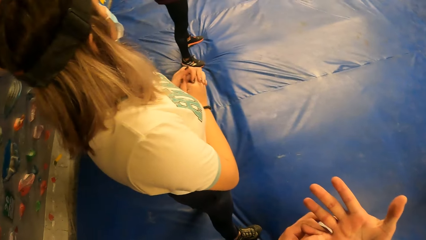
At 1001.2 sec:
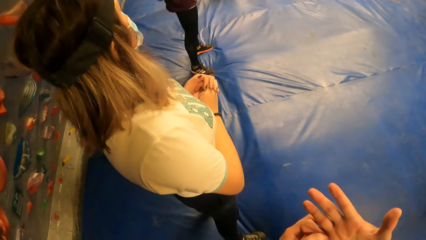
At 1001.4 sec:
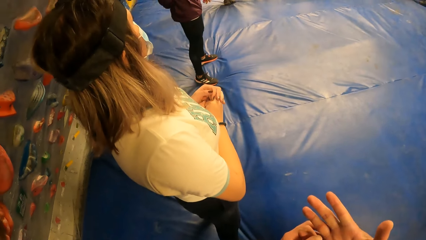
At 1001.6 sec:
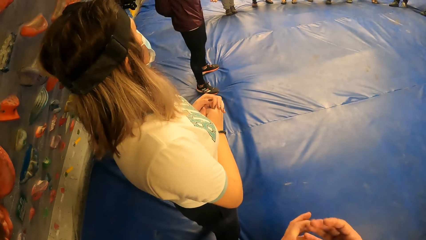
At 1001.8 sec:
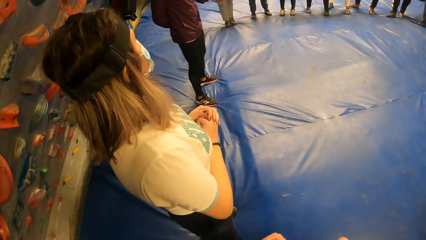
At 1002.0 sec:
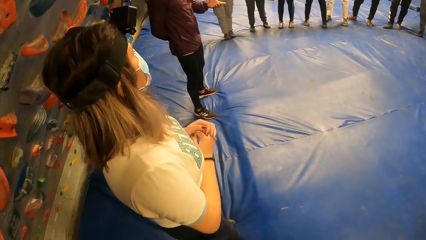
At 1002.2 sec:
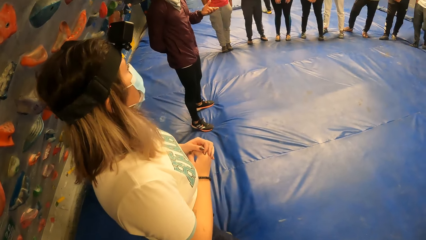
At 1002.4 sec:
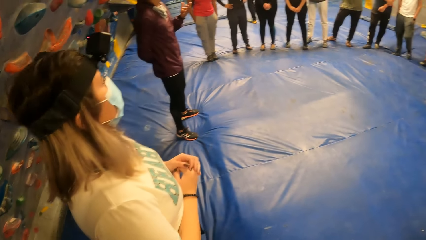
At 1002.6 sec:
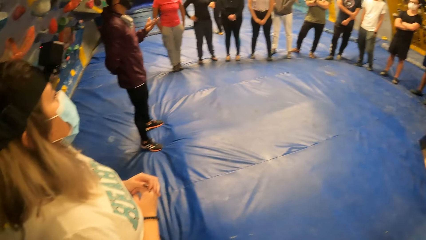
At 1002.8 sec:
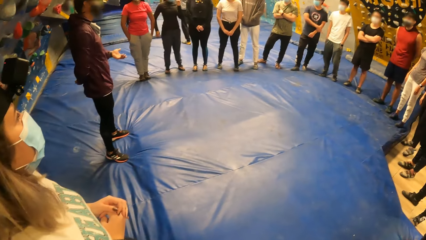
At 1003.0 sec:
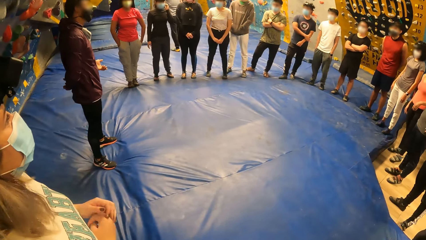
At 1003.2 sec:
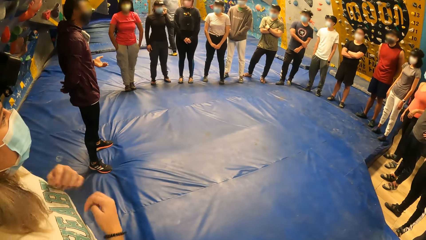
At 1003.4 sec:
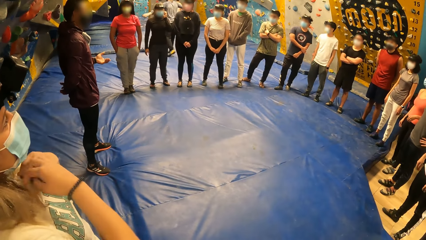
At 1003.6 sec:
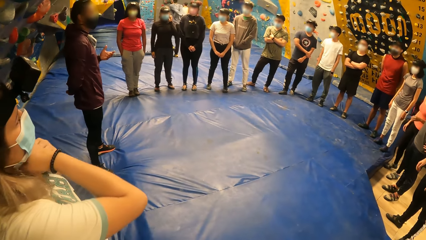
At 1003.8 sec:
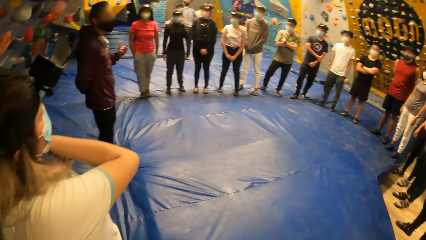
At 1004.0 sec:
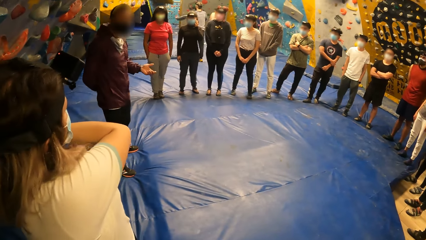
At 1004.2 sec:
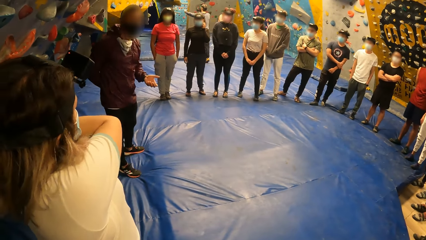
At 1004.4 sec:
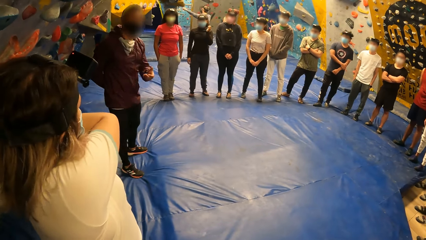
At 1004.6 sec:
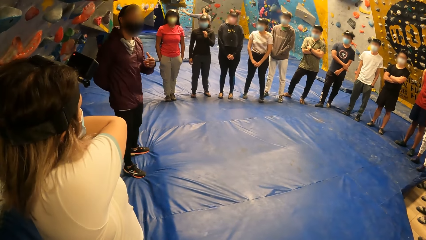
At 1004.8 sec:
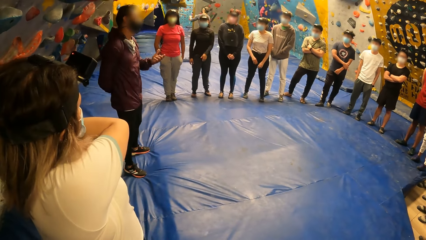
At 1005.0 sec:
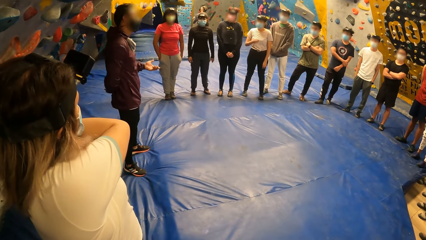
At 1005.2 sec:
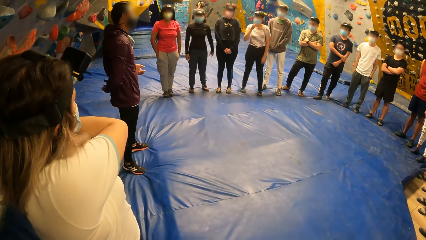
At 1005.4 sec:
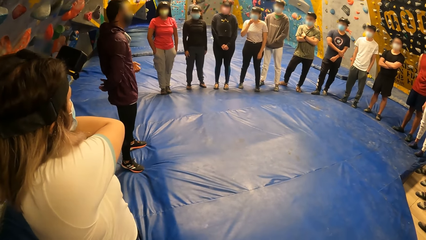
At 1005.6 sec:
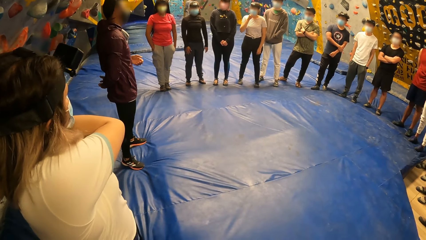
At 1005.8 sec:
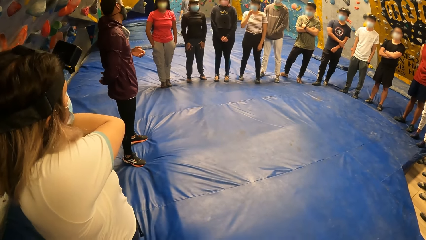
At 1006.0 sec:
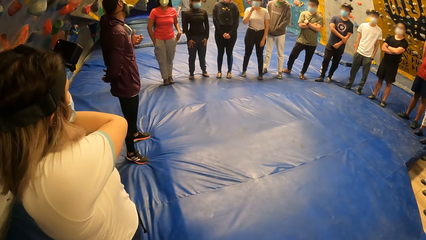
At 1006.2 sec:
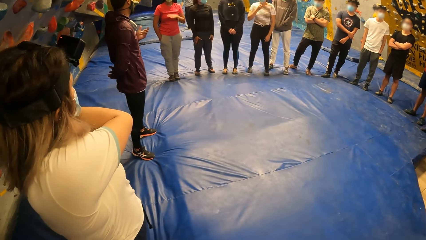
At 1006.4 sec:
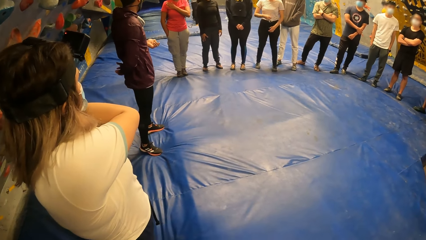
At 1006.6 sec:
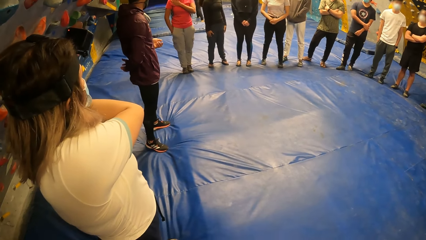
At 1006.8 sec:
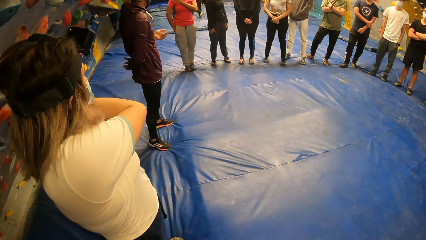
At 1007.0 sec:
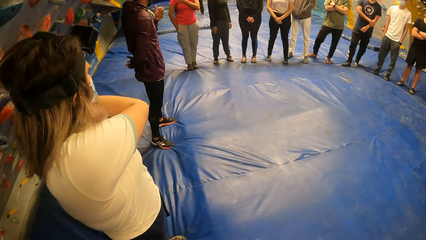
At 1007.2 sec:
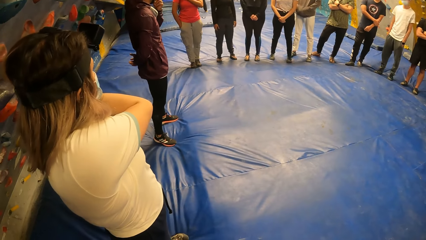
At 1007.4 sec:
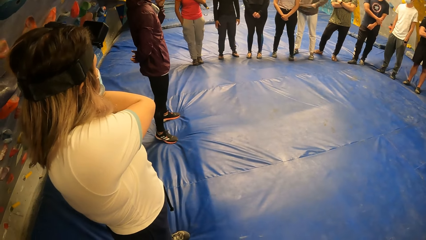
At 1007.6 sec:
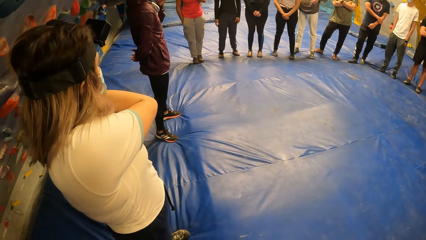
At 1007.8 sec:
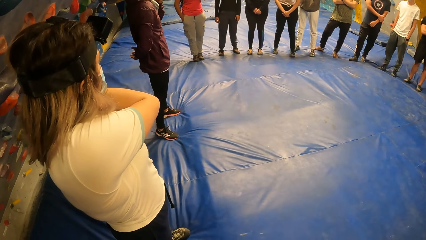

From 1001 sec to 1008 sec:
The camera wearer holds his right hand. A person talks while demonstrating with the hands.

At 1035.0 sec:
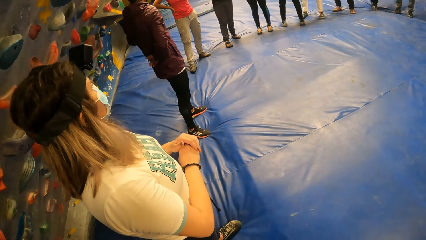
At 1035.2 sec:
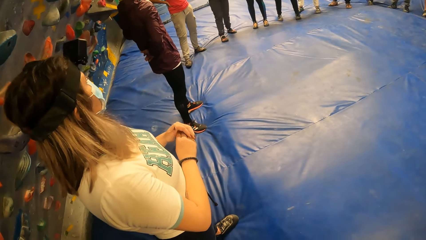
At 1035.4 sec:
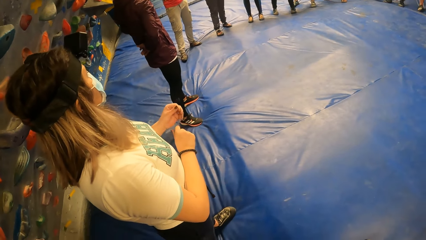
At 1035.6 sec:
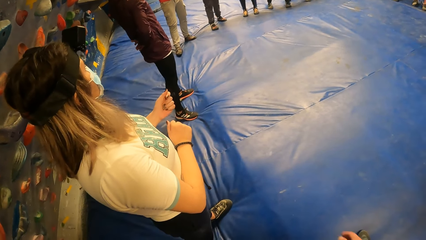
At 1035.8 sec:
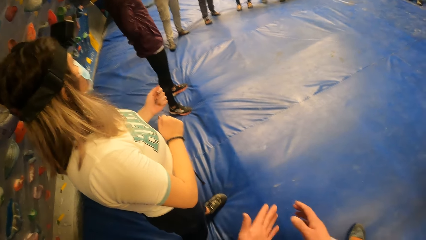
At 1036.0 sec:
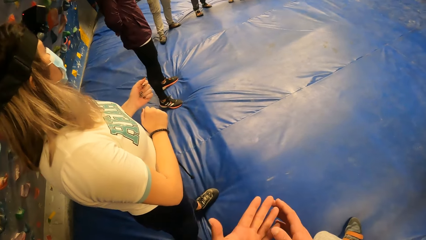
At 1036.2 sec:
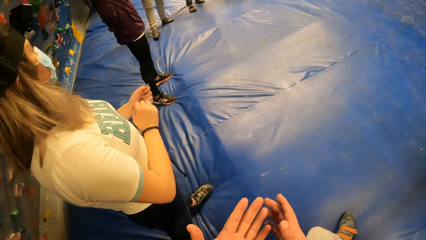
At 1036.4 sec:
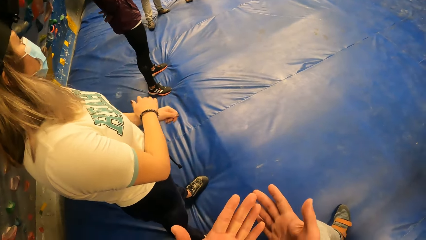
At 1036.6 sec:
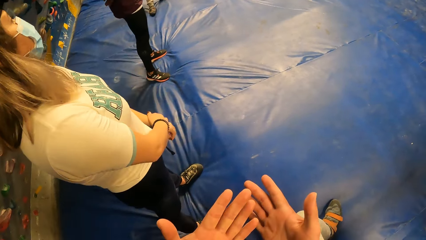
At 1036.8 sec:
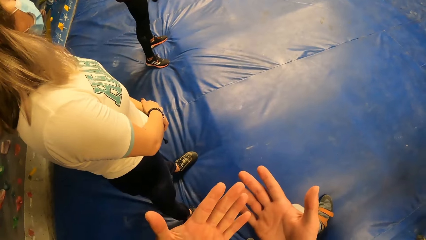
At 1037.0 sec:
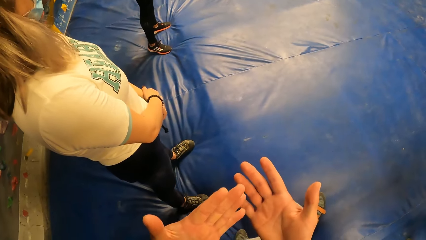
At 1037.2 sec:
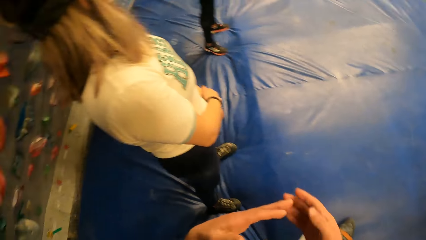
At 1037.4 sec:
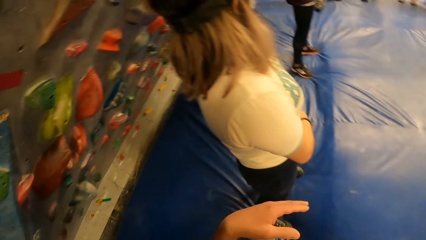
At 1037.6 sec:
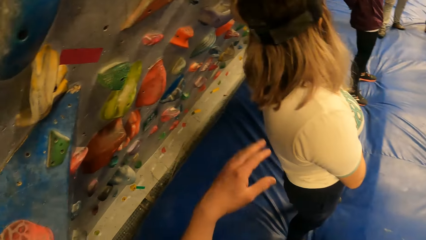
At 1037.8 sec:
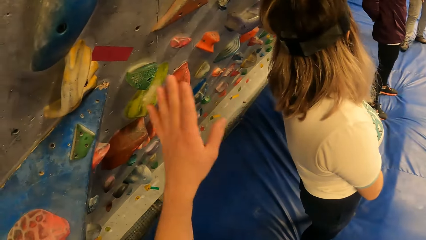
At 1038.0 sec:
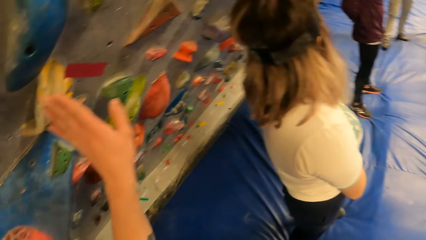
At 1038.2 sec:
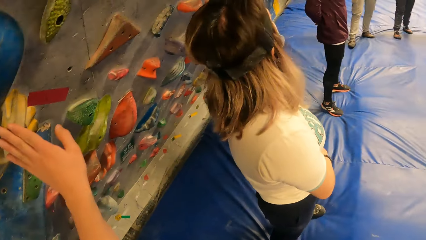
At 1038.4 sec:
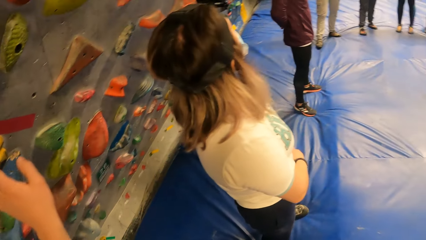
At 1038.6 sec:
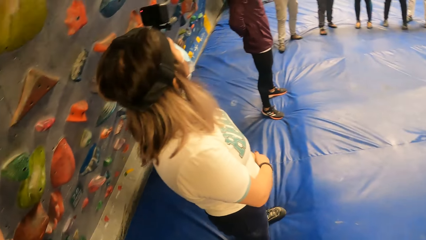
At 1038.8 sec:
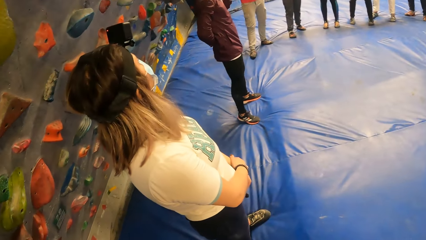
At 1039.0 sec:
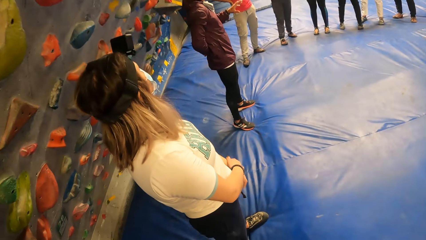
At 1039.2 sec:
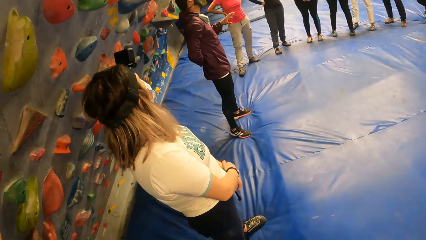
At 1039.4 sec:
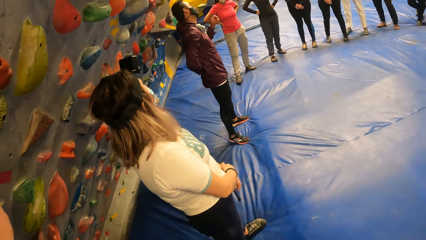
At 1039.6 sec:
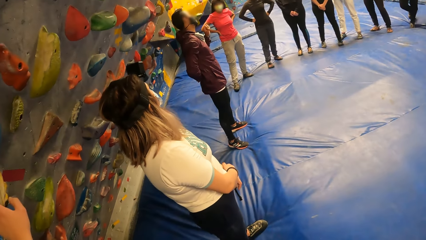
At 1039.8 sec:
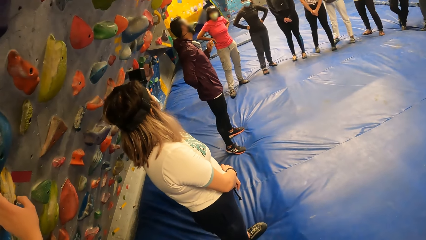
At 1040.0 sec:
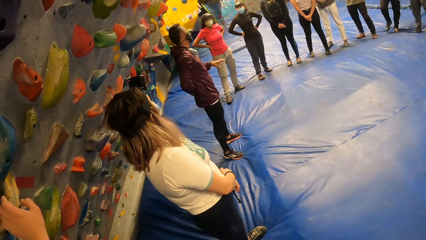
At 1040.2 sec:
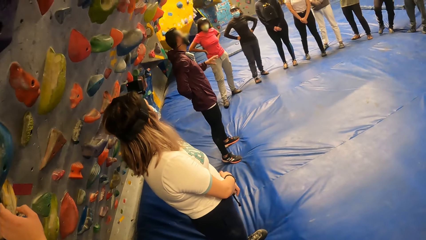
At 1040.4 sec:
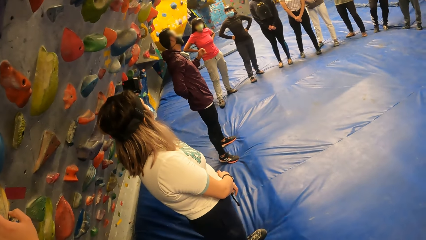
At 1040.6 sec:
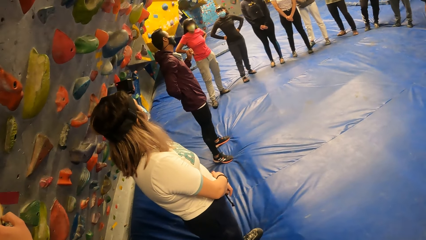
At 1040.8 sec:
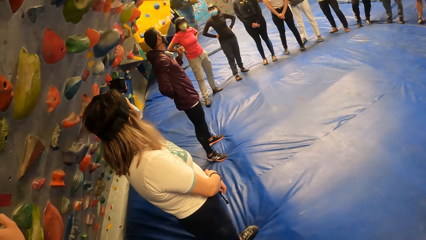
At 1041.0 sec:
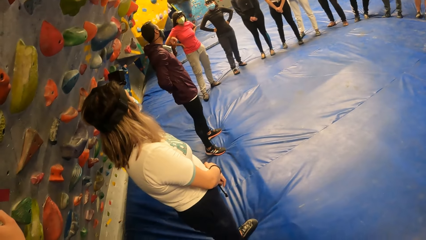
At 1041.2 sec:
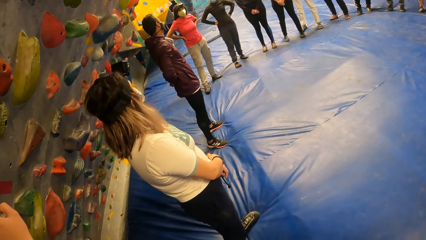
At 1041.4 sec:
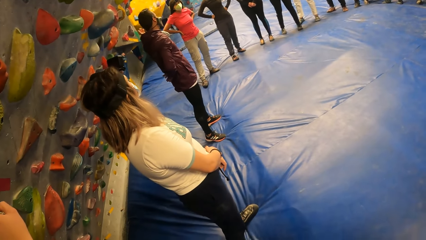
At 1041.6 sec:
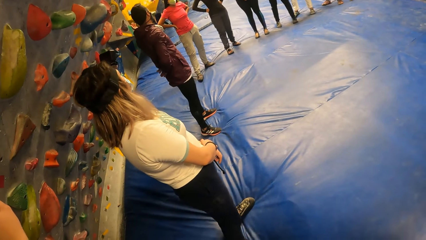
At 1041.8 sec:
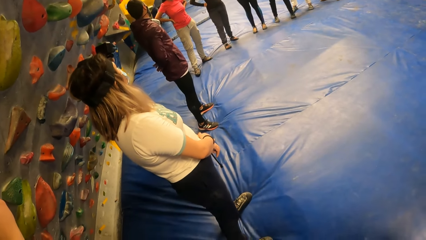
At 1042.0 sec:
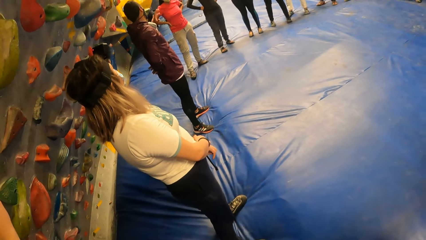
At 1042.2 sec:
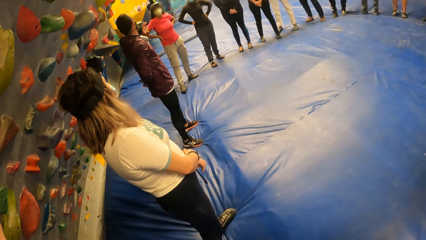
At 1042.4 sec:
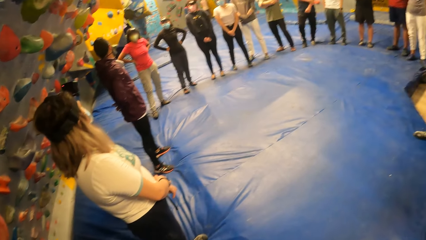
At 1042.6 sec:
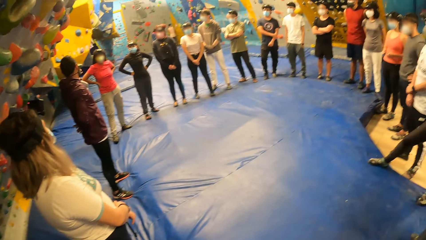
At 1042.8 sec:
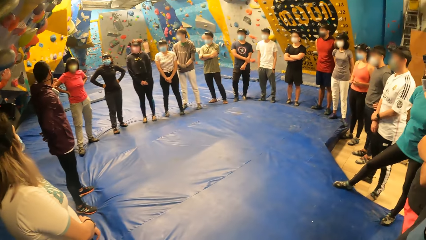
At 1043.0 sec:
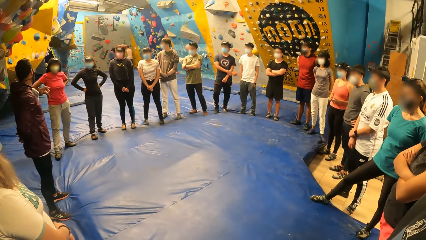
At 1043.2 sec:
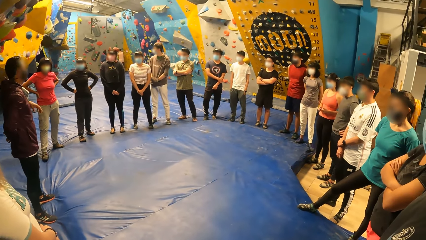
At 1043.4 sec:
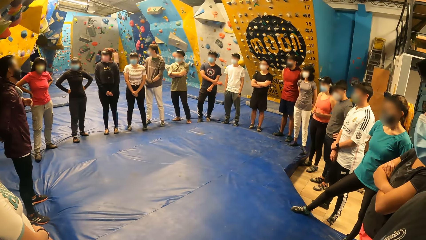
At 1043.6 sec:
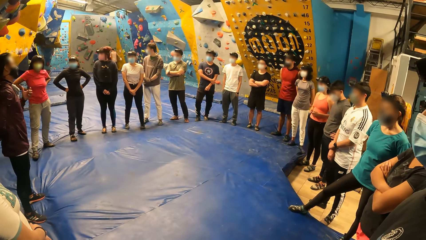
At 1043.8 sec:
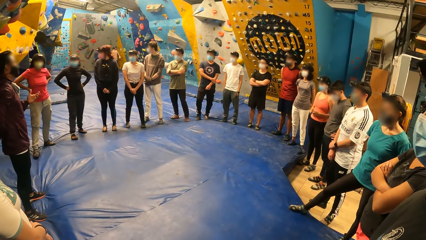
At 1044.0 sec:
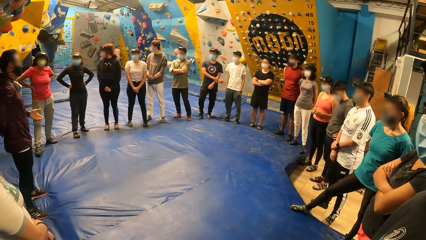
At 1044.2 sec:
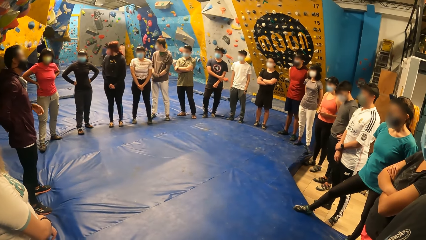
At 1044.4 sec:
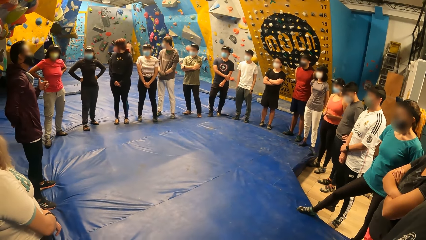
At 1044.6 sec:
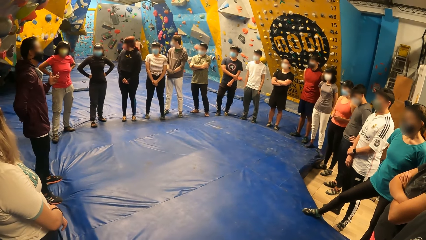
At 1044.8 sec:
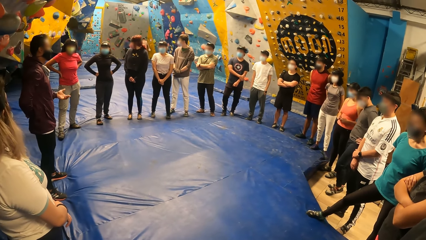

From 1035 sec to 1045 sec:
The camera wearer checks on his hands. He places his left hand on the climbing rock. A person talks while demonstrating with the hands.
